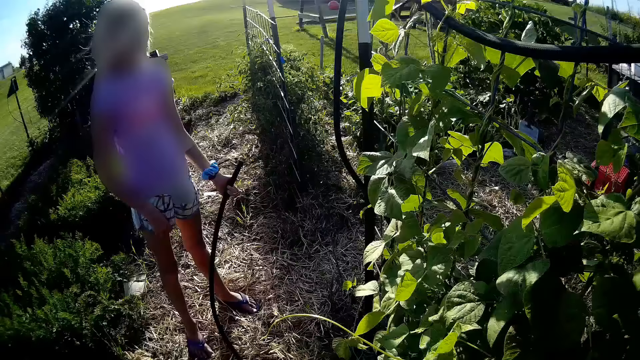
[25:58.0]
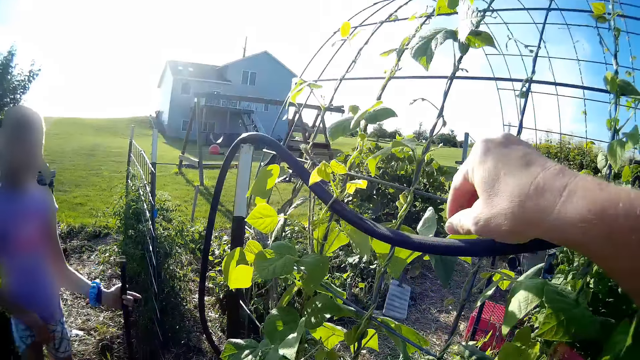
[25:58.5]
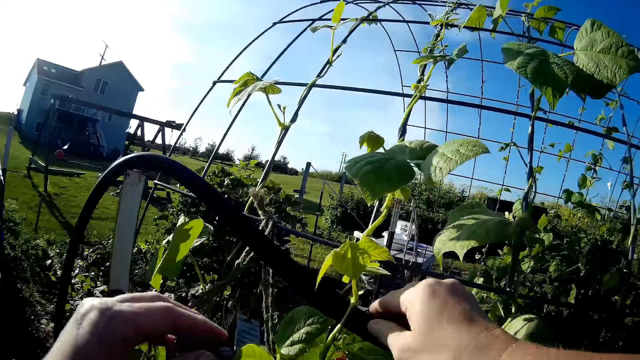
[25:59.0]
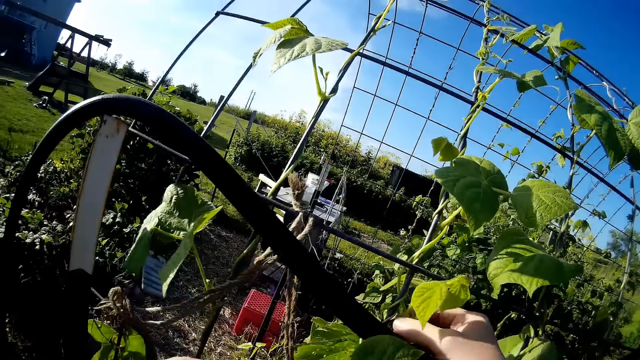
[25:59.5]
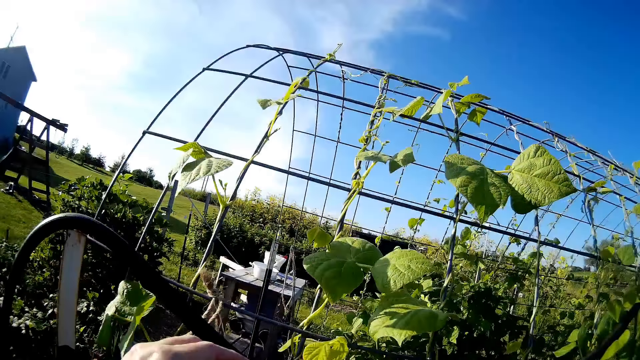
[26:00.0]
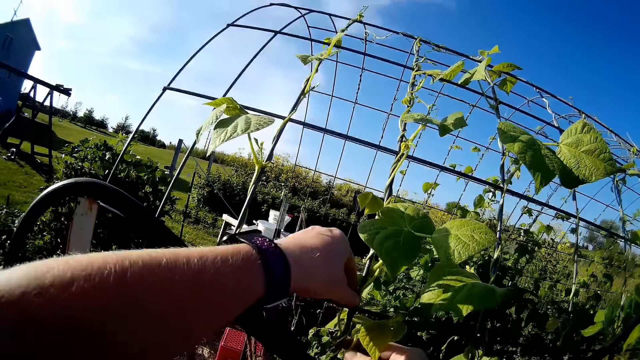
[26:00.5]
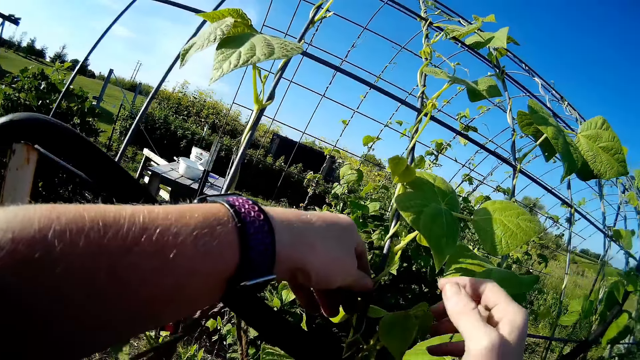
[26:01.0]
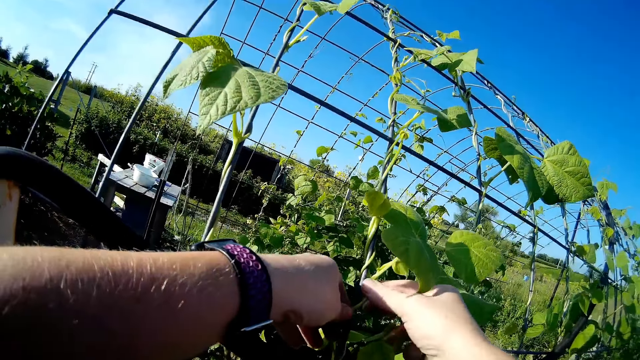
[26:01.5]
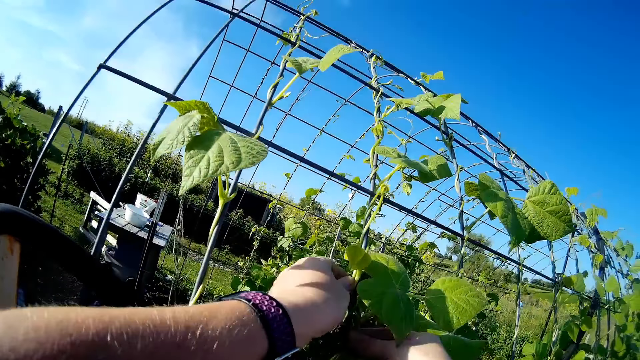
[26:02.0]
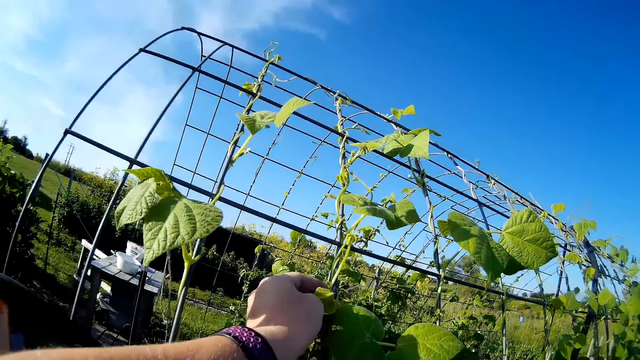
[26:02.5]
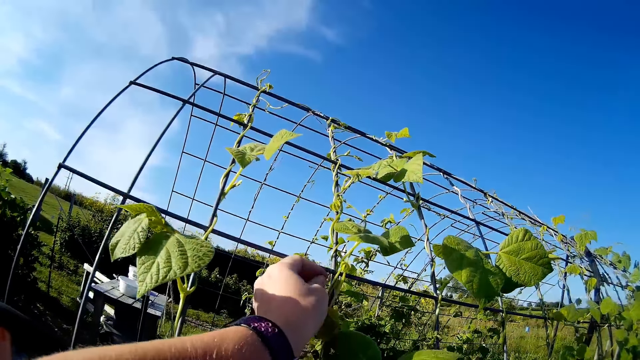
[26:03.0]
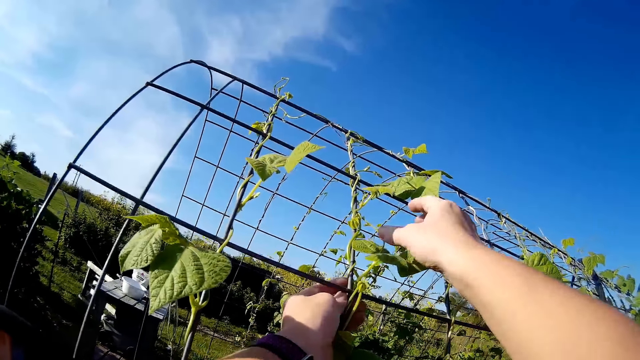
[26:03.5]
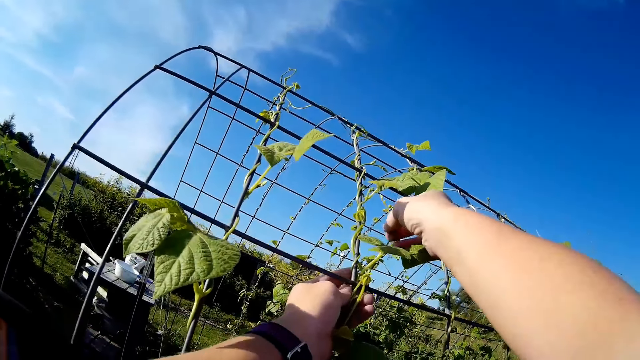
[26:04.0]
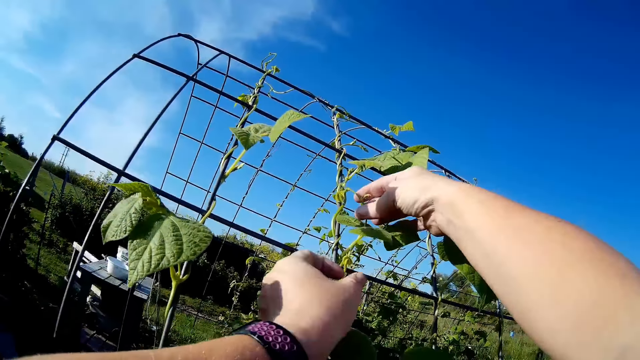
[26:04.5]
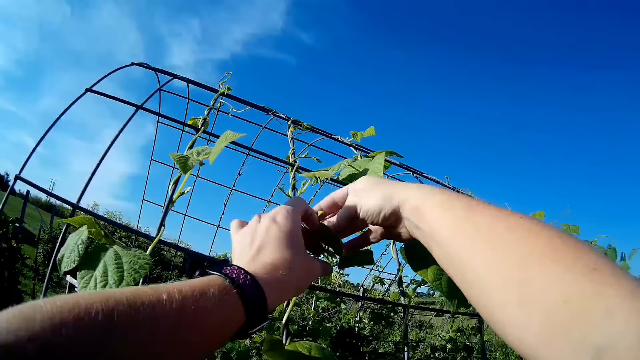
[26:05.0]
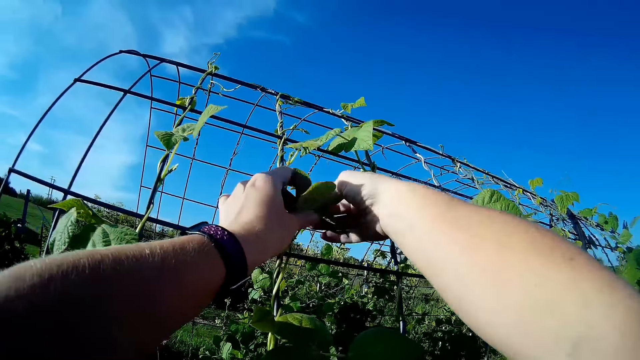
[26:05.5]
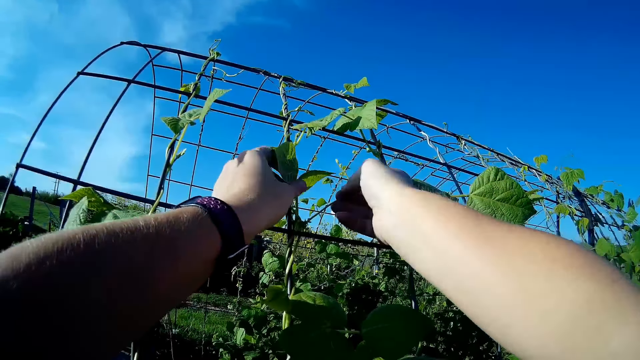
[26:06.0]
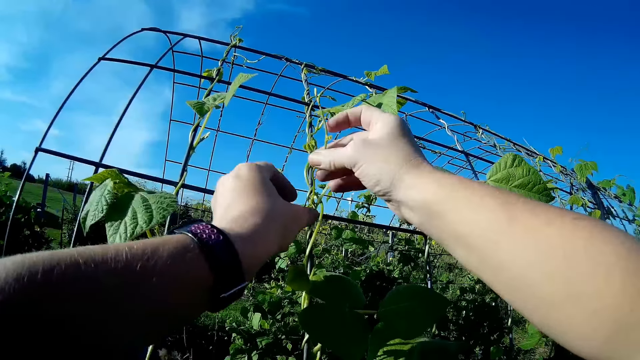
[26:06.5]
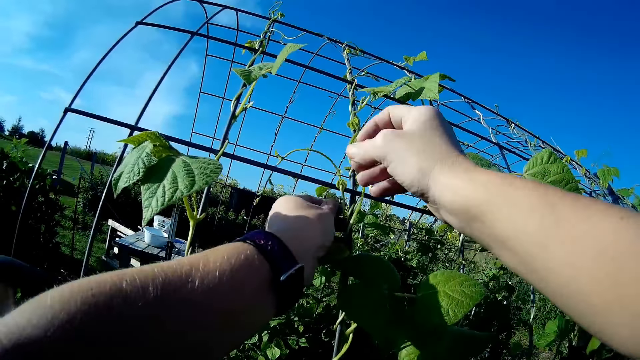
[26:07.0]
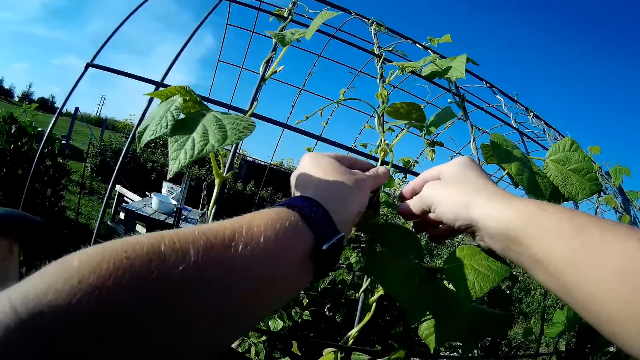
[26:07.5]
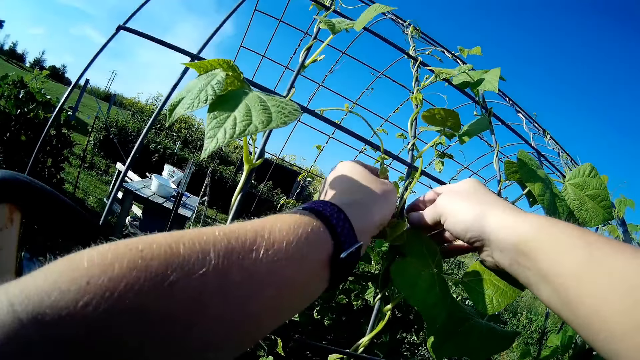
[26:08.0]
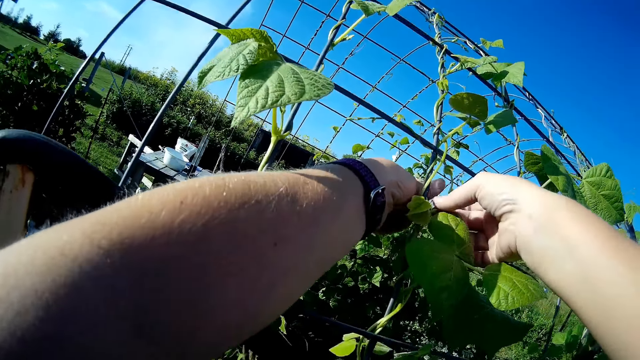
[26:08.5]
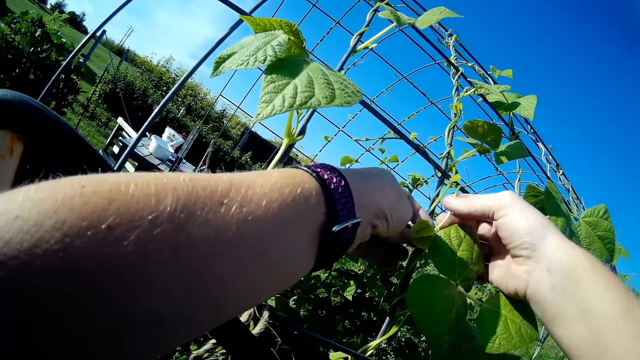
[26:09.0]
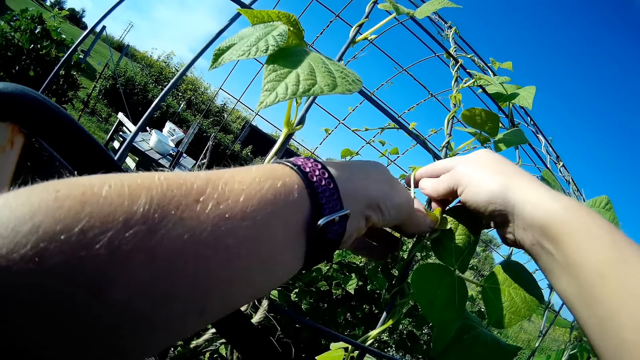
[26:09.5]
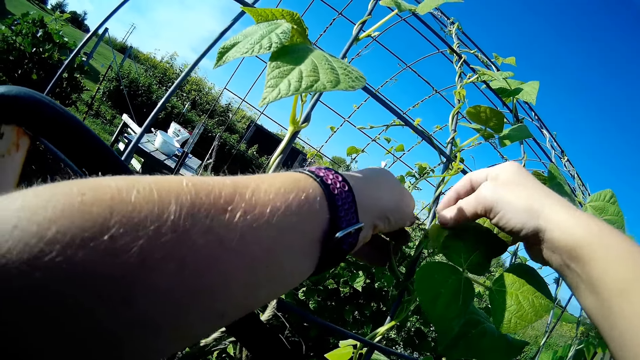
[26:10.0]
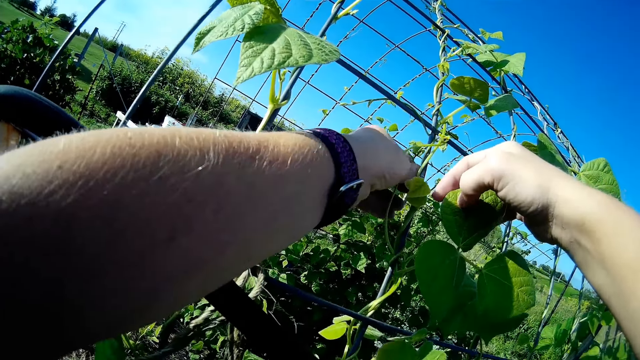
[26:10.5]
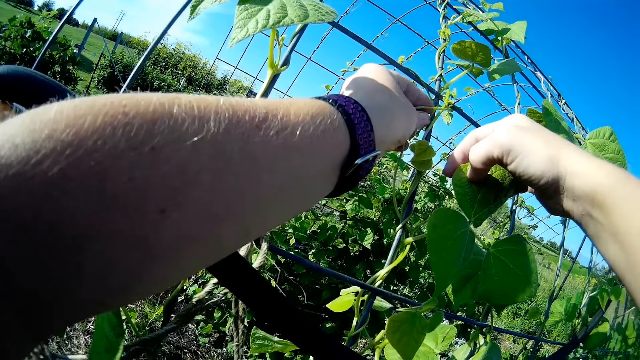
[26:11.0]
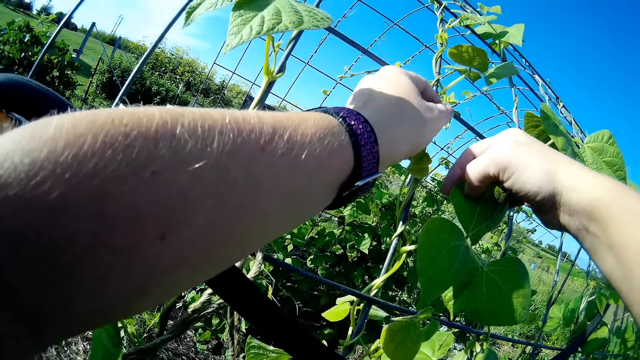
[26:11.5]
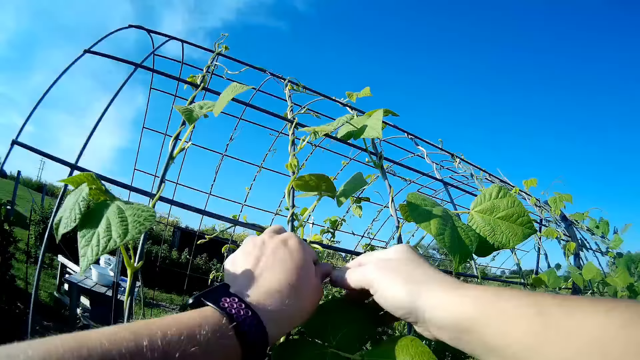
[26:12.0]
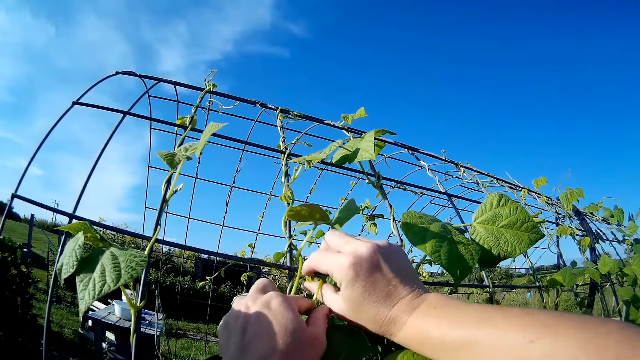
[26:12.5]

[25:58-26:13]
The camera wearer untangles a bean plant. They fix the hose pipe along the wires. They fix the plant tendrils.

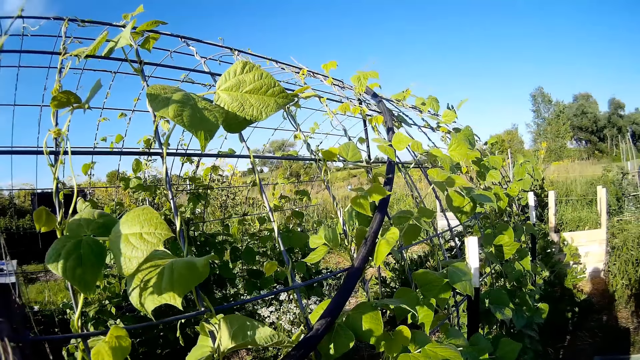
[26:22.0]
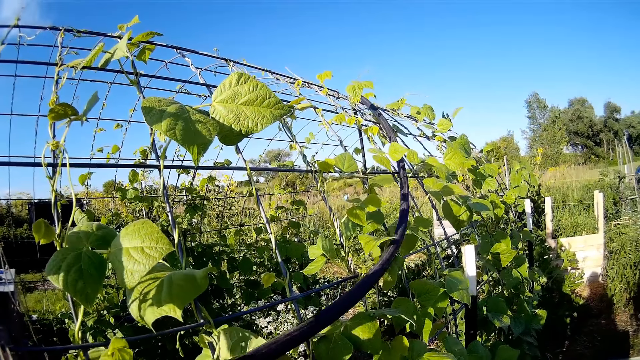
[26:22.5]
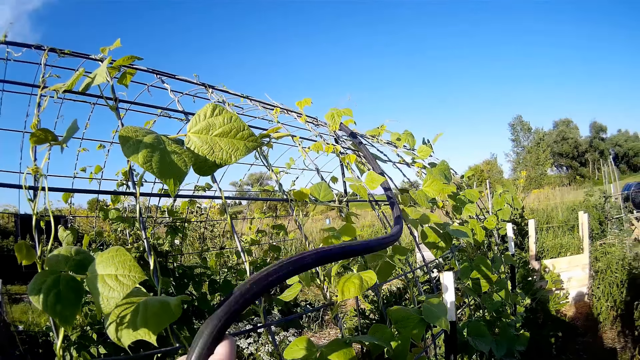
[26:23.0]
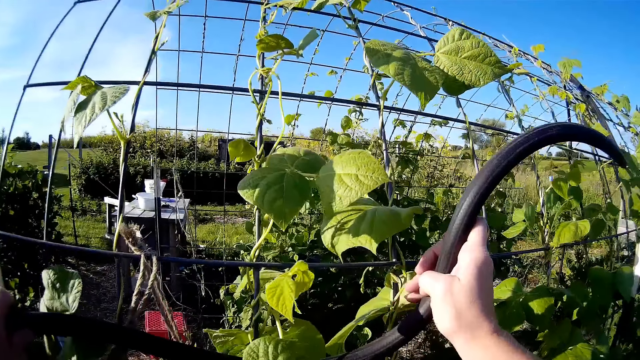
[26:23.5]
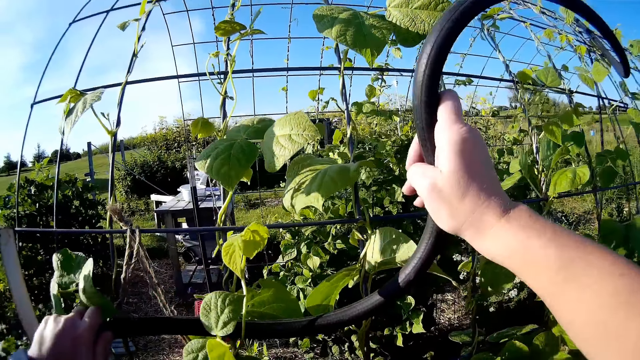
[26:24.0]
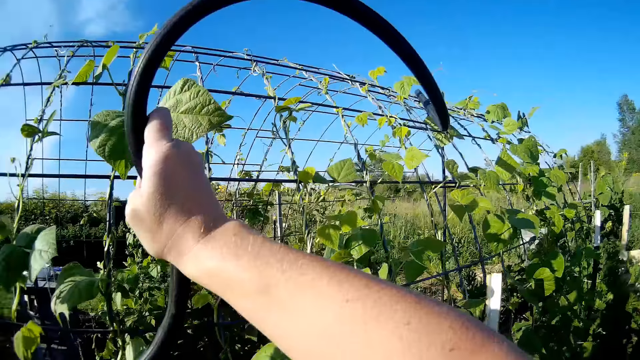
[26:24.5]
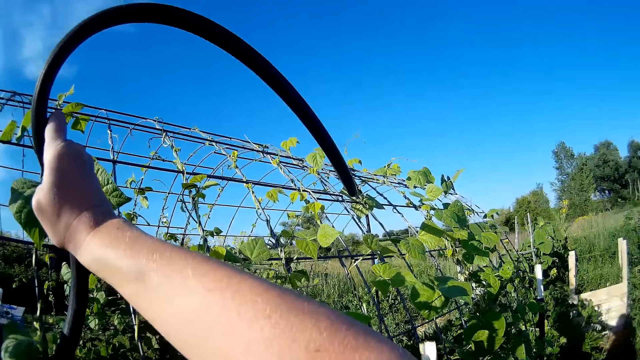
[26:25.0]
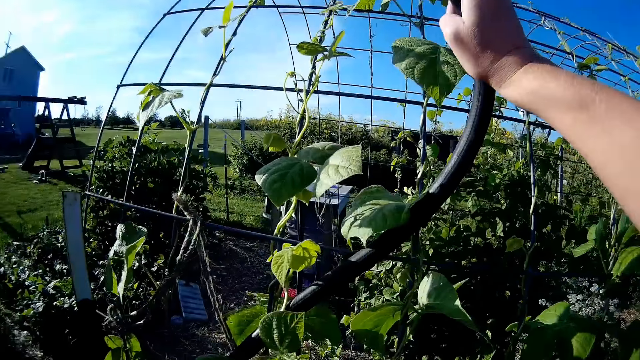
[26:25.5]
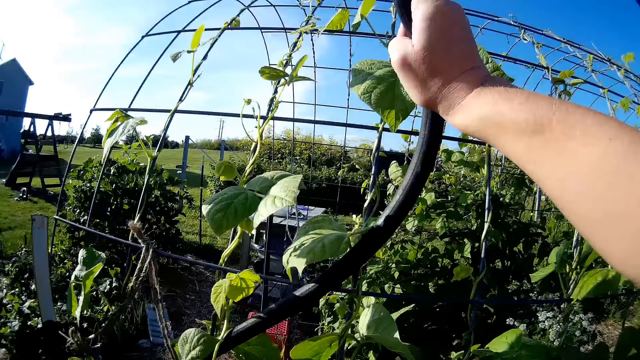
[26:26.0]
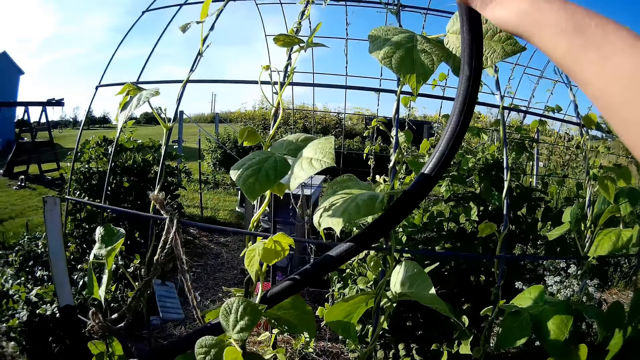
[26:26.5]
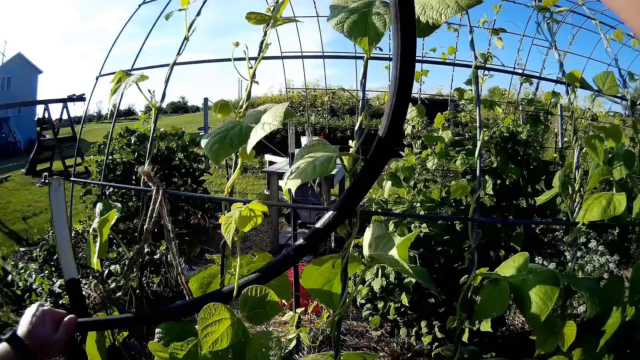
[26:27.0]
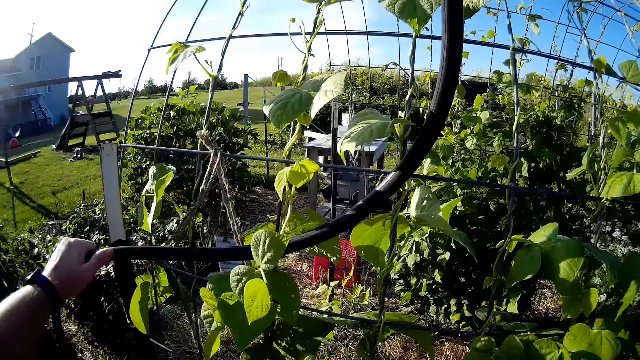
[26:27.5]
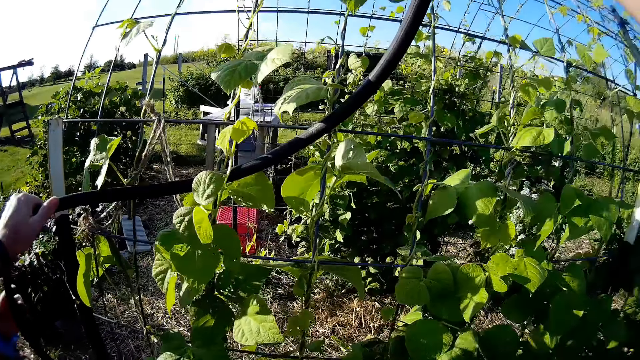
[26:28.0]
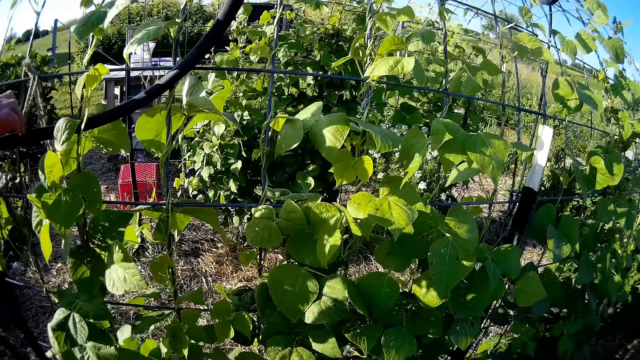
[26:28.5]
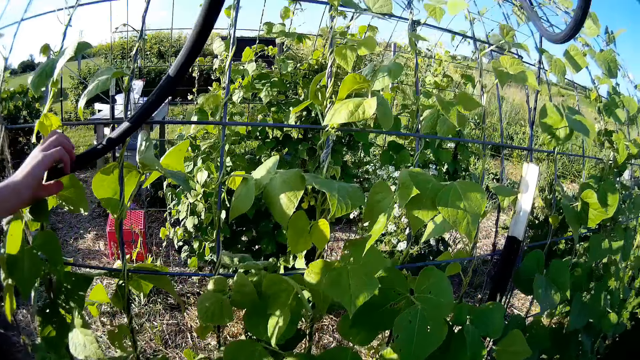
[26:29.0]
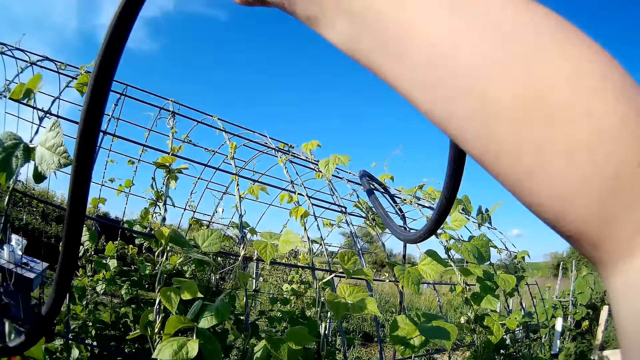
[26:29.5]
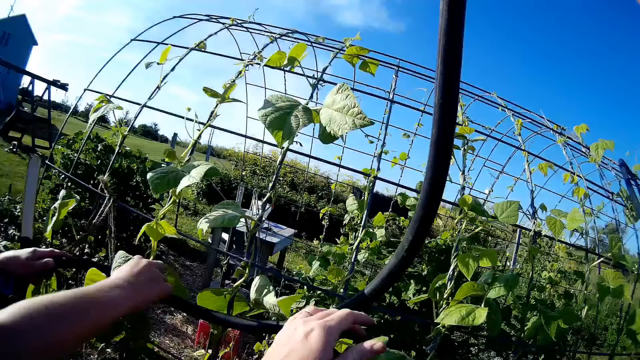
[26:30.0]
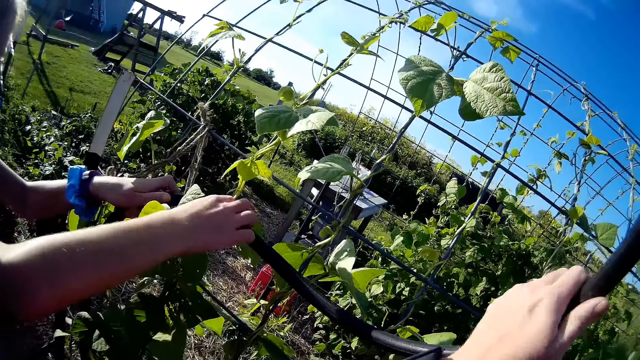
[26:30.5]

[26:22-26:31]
The camera wearer pulls the hose pipe.
